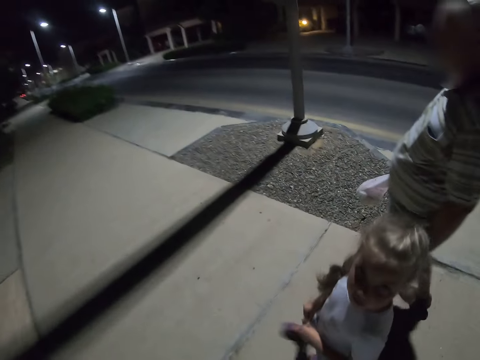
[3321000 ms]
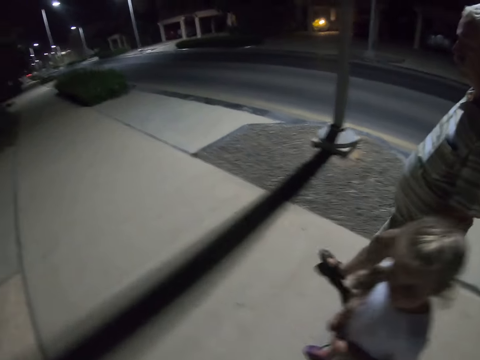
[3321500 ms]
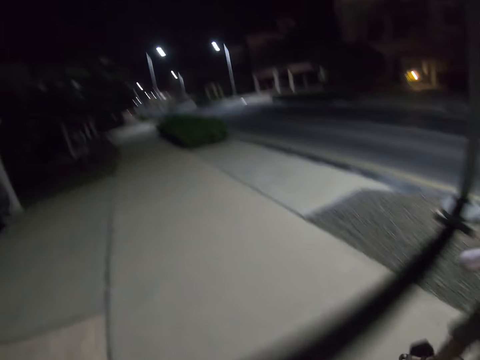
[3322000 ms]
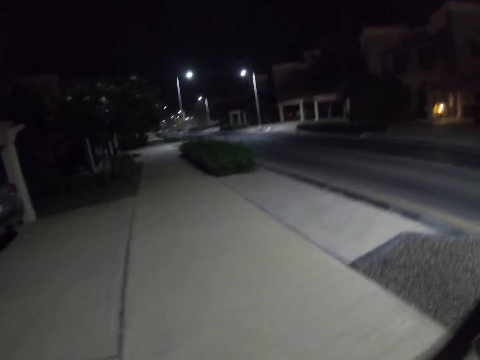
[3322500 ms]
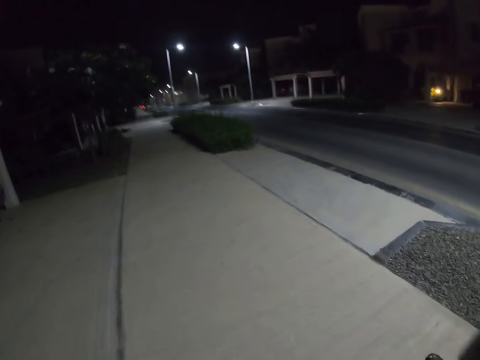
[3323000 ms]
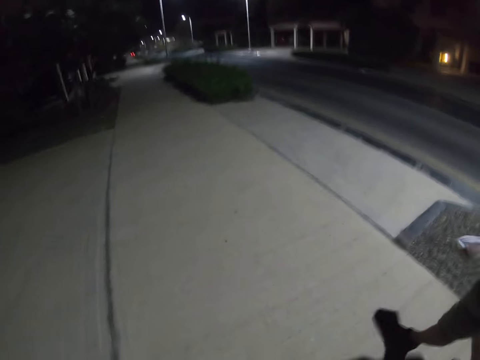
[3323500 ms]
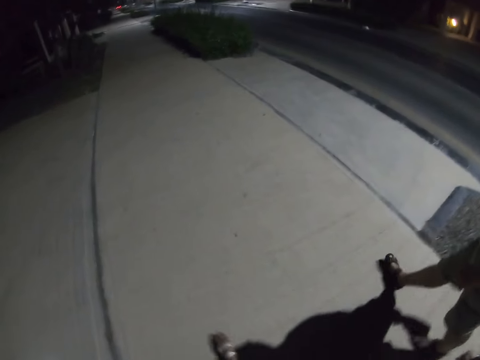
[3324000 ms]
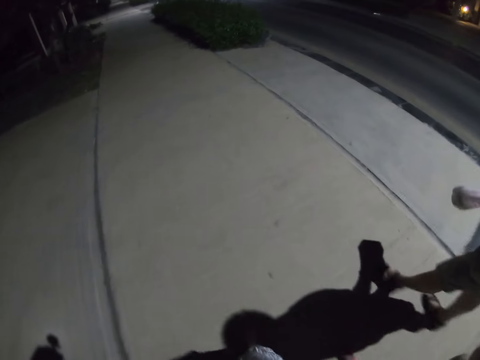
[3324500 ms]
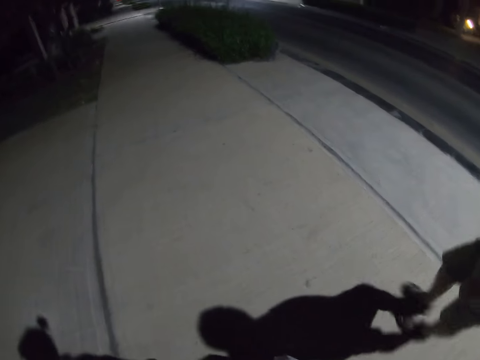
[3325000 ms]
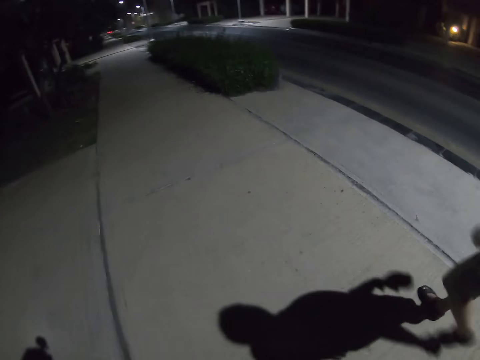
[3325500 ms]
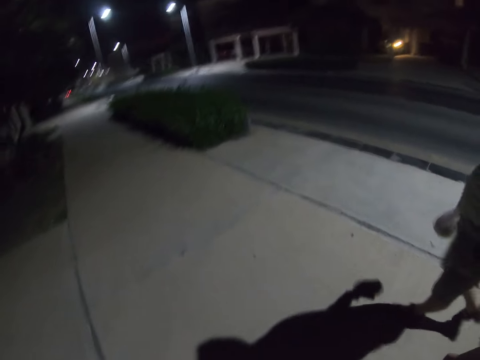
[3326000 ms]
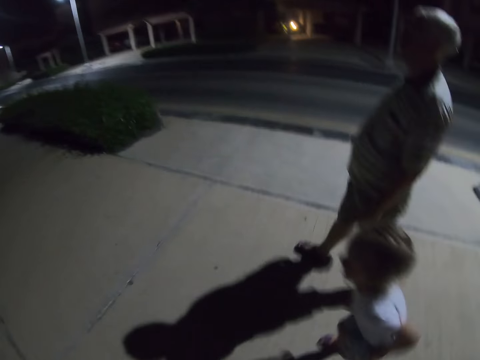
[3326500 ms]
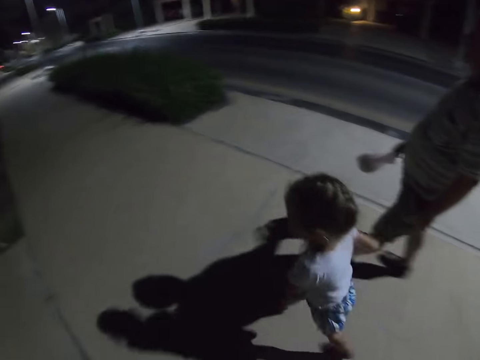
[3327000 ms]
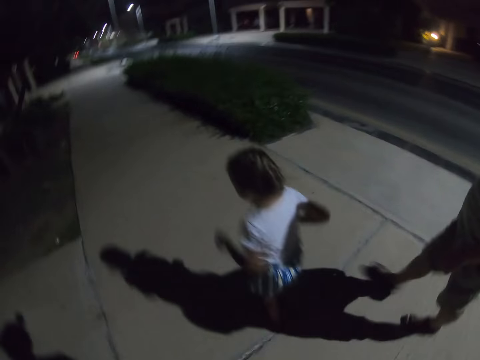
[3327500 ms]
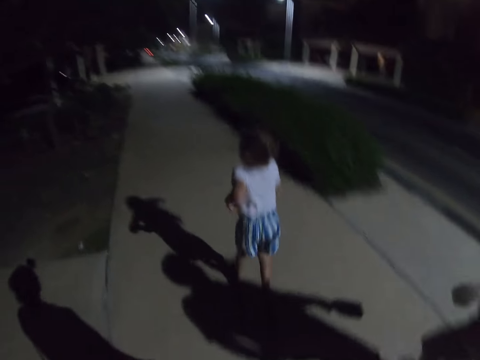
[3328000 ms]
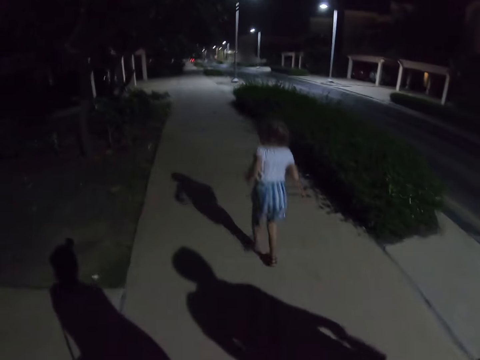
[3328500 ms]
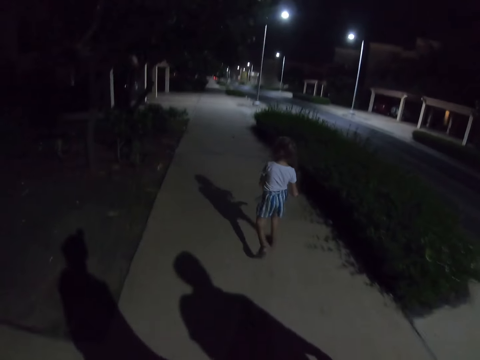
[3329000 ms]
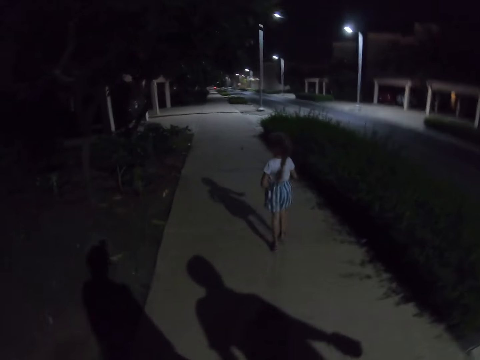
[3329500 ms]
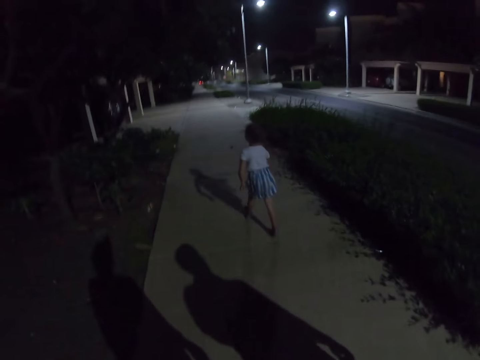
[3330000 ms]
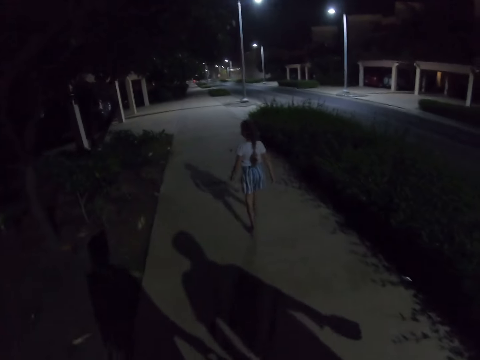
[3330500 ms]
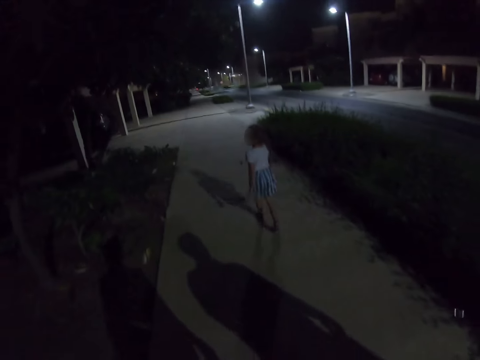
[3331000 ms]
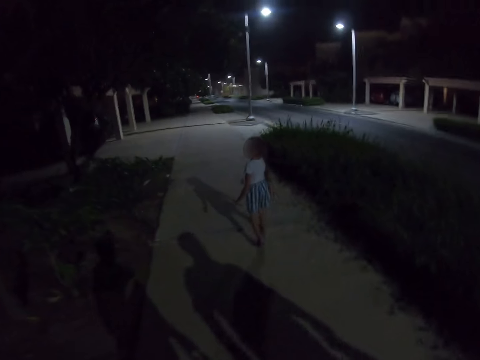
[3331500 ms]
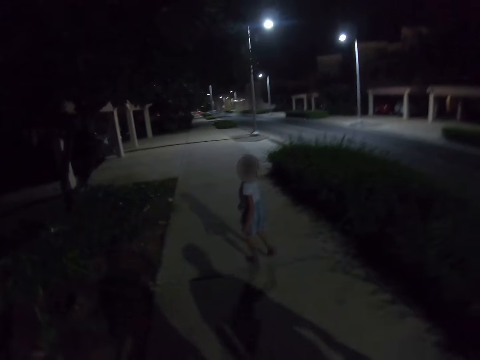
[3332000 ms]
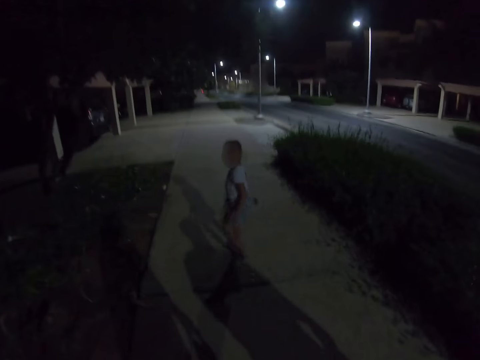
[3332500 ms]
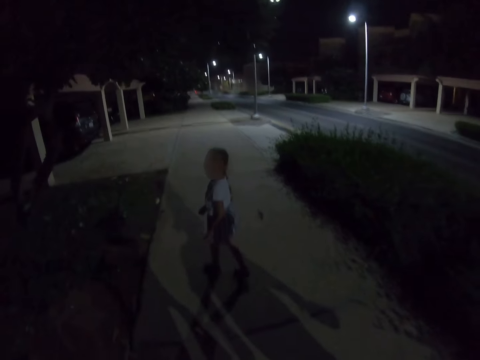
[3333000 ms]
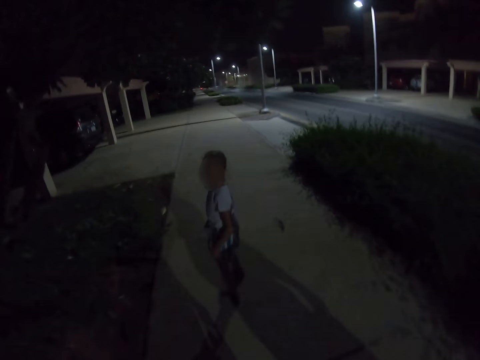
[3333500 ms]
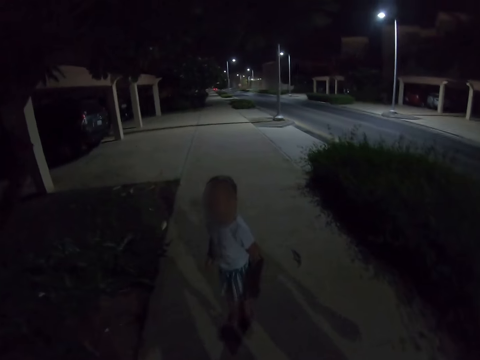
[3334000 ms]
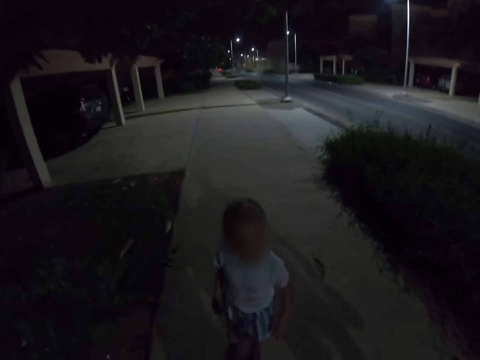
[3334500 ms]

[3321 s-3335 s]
The girl runs down the street. The girl starts to walk. The camera wearer walks towards the girl.

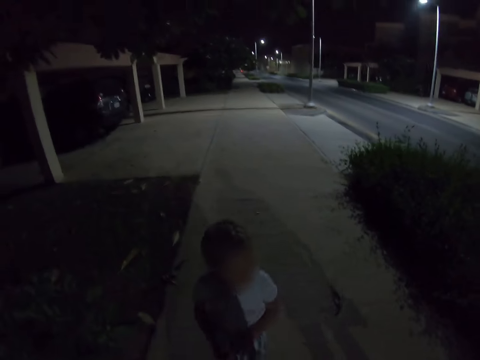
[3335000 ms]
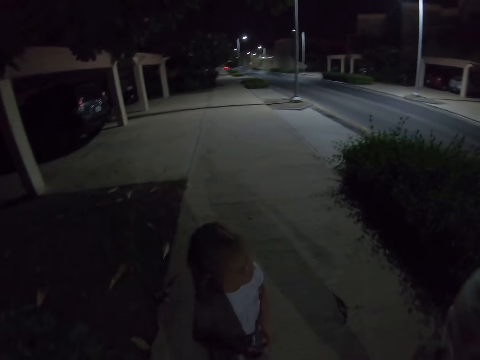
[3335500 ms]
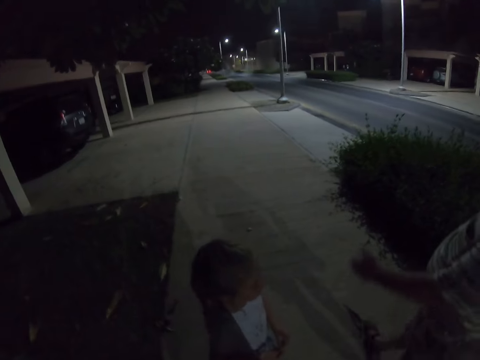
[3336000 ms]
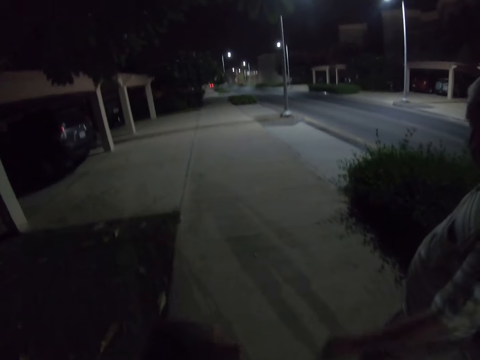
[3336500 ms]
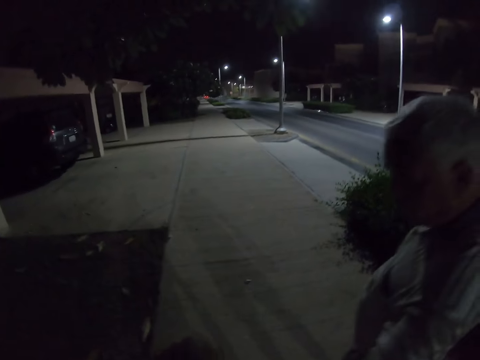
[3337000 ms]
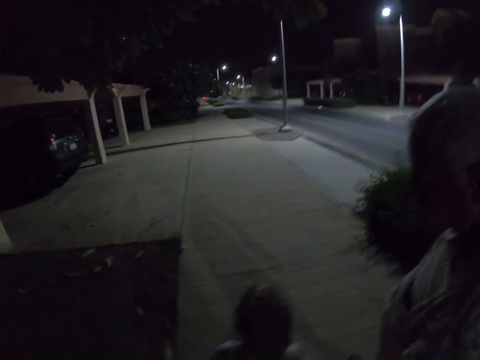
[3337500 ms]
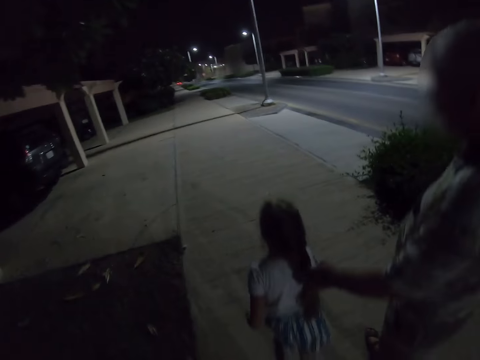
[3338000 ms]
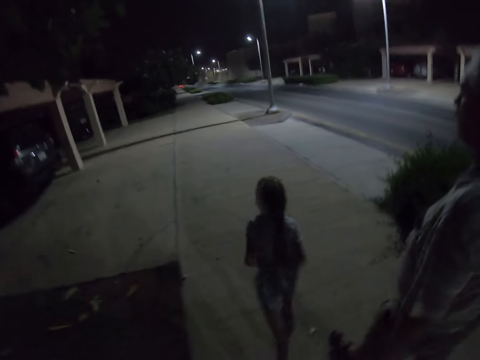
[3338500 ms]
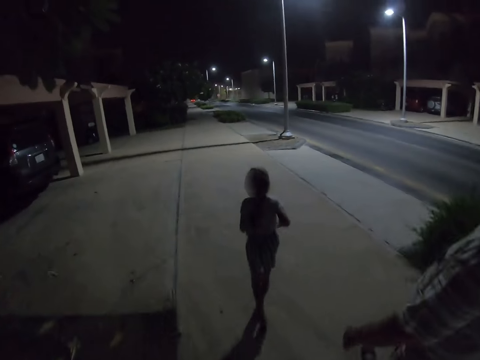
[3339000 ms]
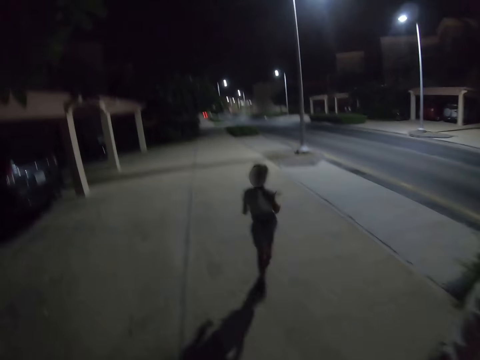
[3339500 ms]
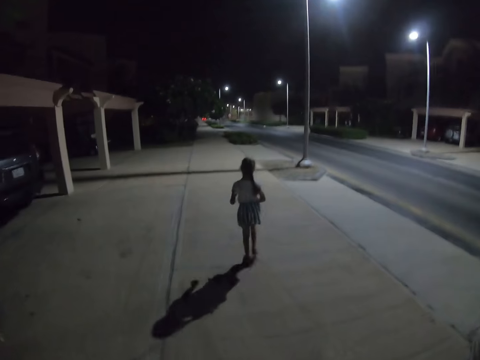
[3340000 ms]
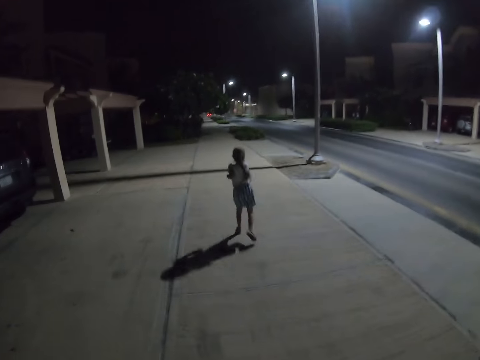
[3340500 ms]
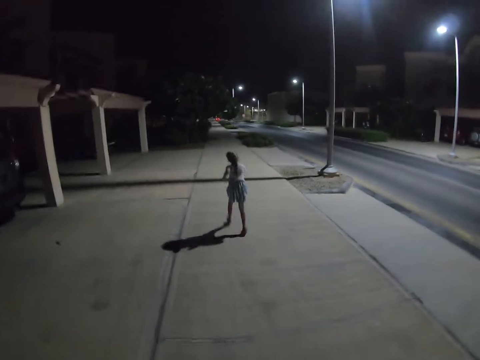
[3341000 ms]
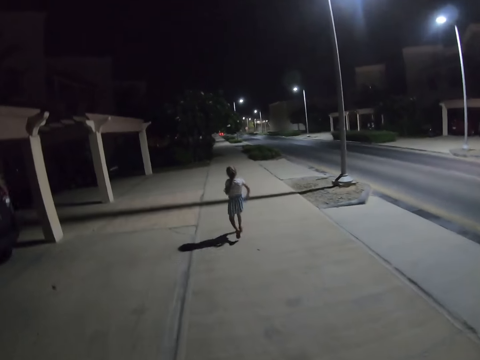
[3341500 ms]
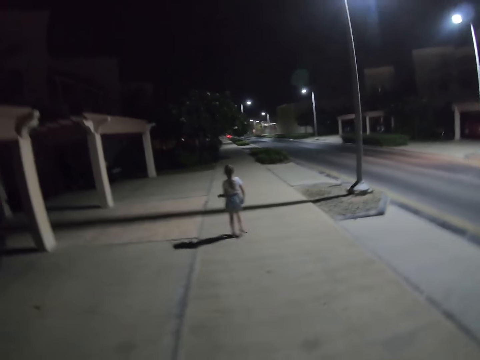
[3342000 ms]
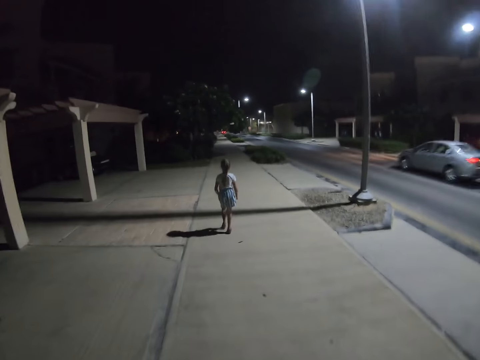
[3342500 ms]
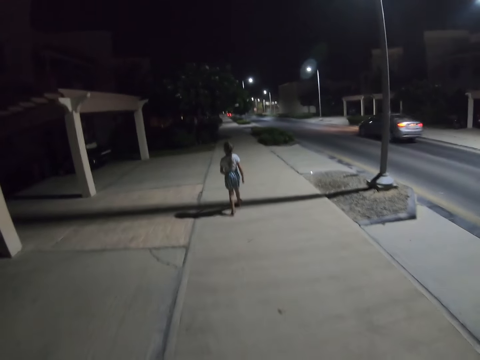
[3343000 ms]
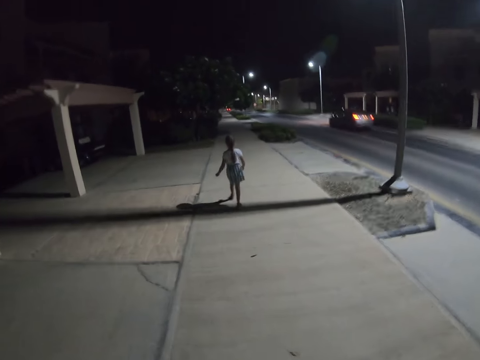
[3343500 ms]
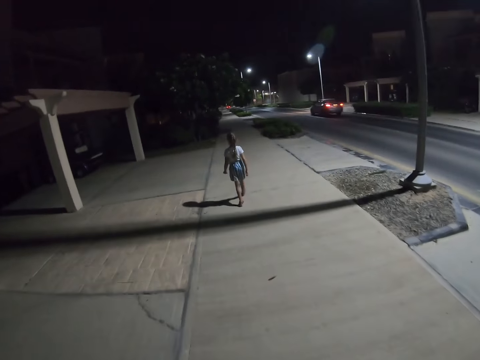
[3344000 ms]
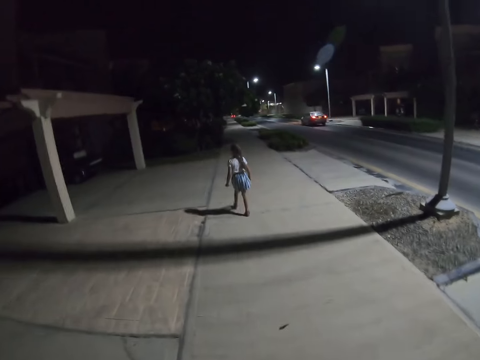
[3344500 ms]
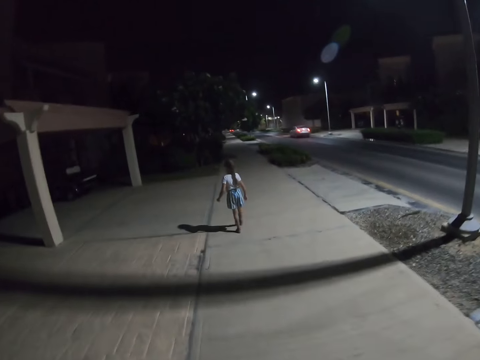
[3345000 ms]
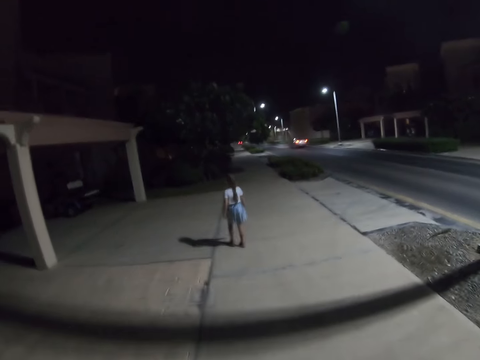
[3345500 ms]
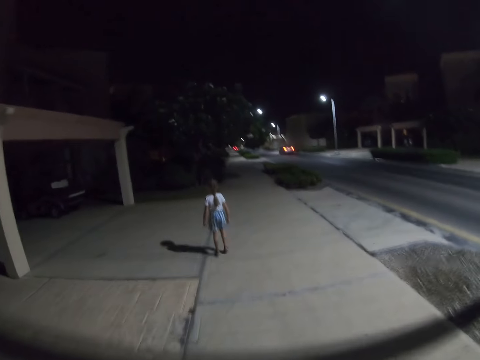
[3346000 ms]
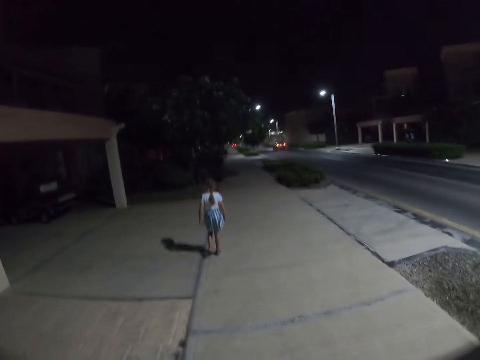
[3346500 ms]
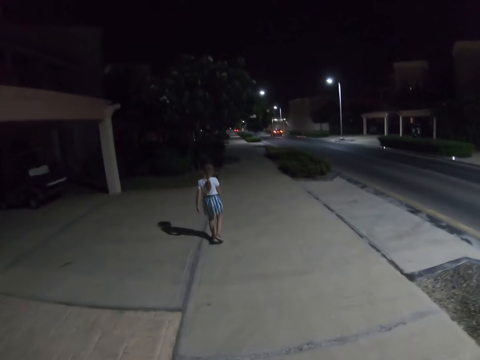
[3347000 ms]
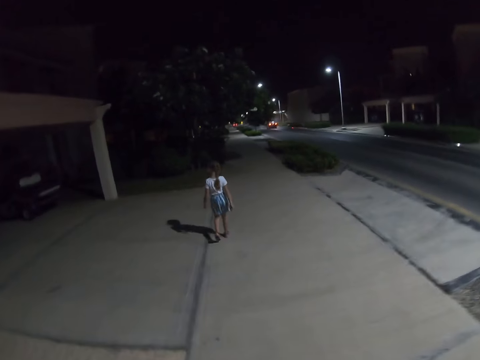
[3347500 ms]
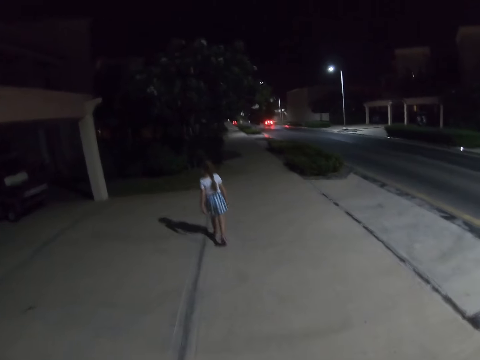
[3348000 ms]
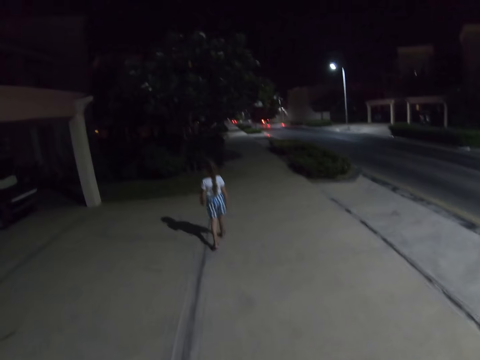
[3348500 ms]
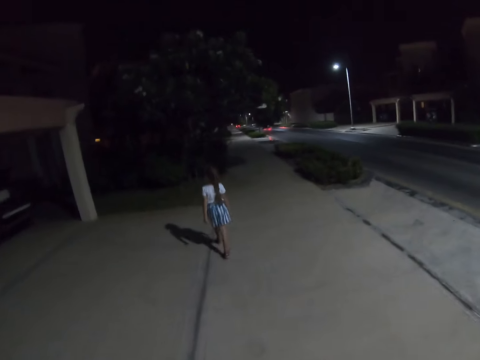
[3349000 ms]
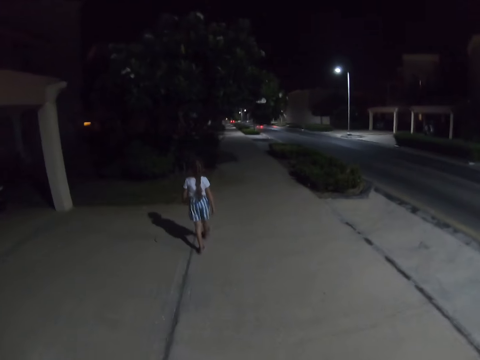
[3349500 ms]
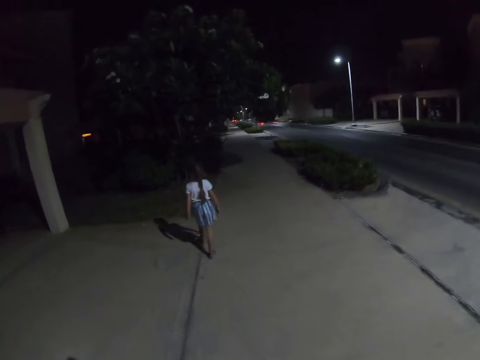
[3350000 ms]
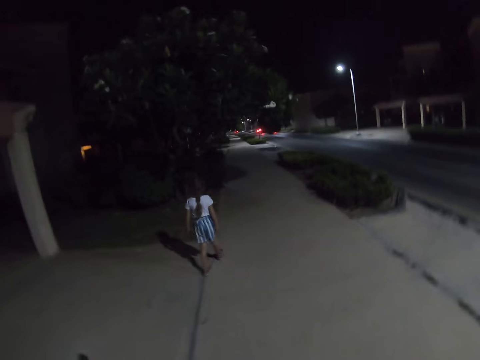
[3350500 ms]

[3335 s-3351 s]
The man touches the girl. The girl runs down the street. The camera wearer walks down the street.
